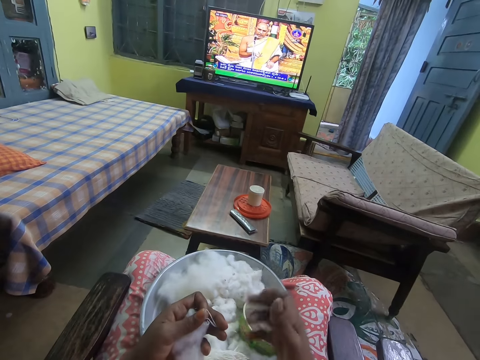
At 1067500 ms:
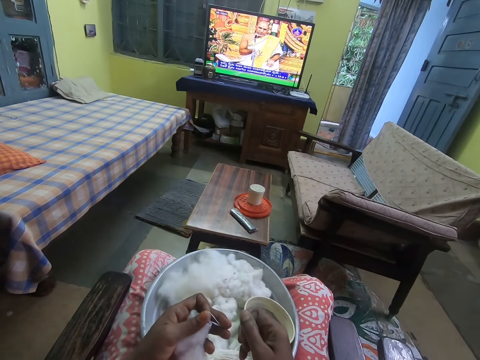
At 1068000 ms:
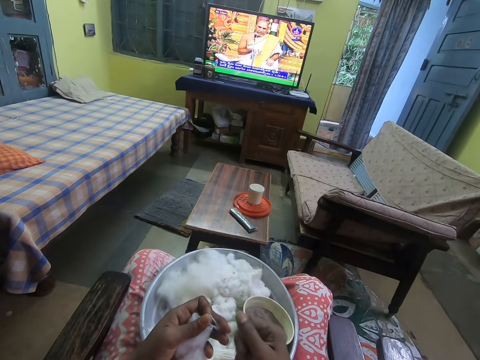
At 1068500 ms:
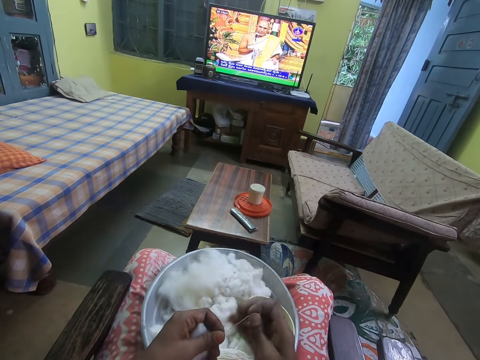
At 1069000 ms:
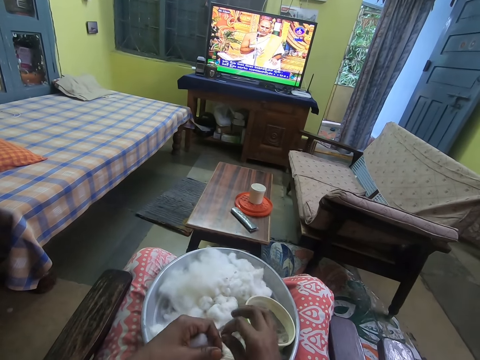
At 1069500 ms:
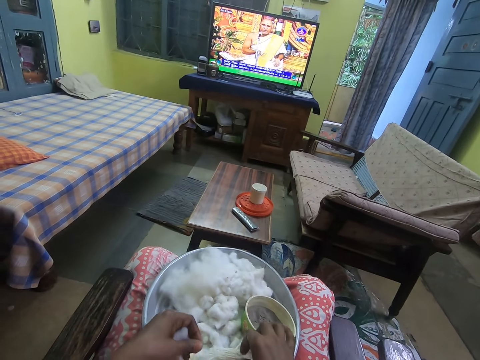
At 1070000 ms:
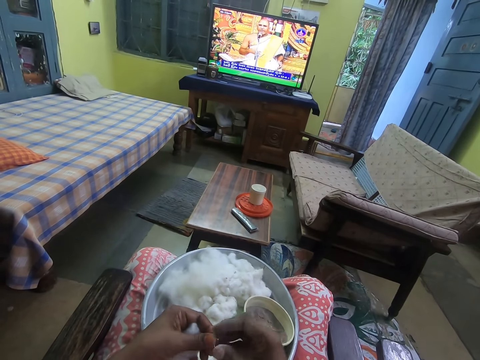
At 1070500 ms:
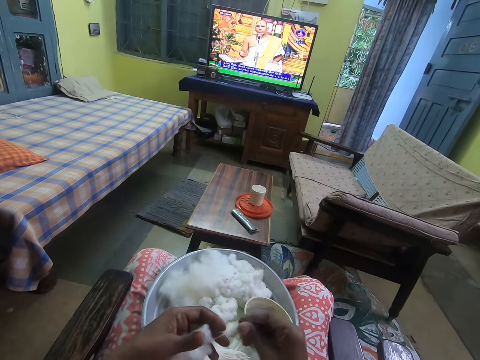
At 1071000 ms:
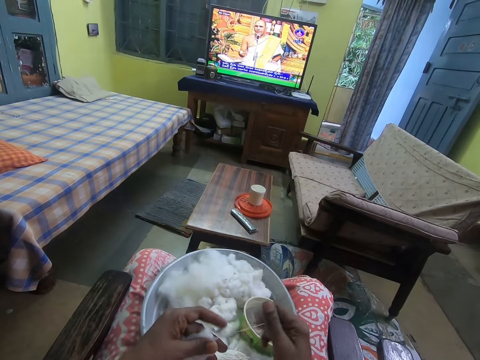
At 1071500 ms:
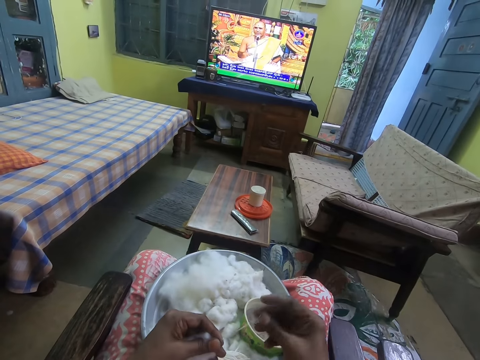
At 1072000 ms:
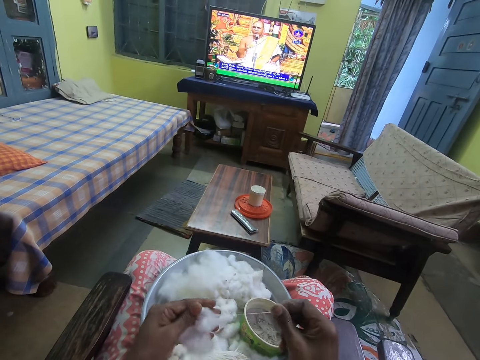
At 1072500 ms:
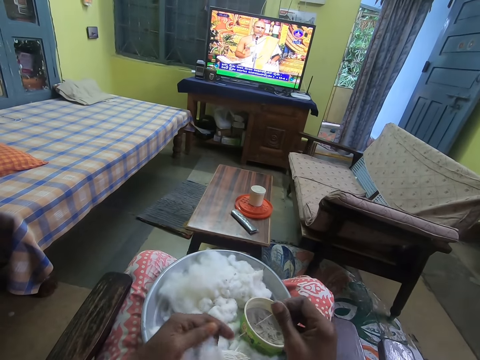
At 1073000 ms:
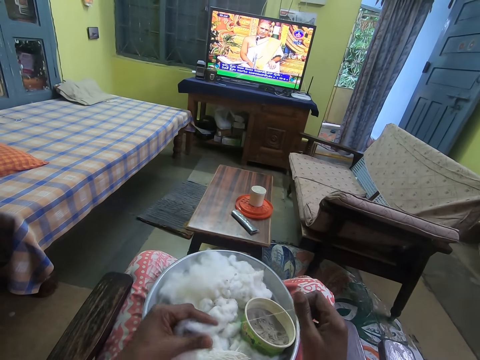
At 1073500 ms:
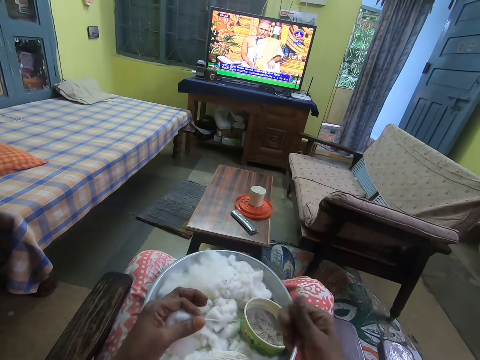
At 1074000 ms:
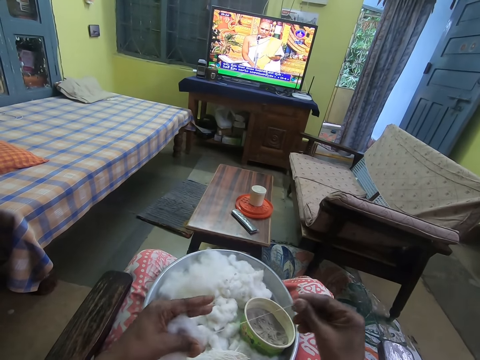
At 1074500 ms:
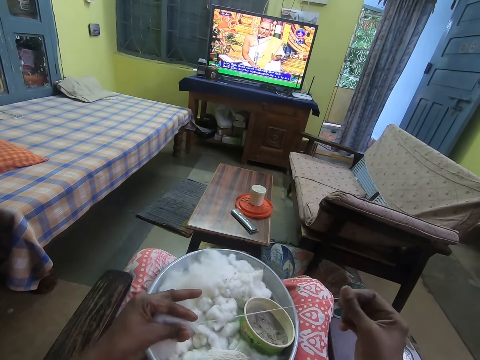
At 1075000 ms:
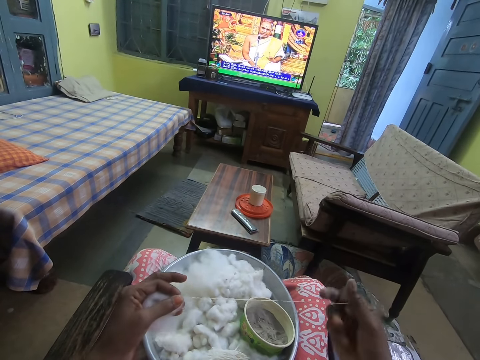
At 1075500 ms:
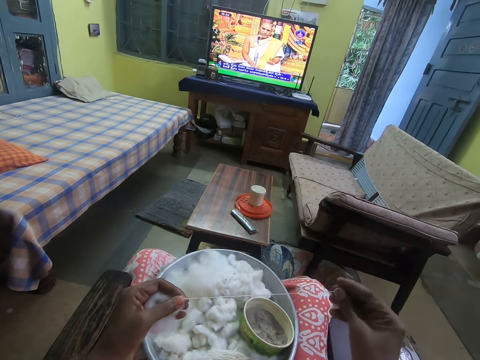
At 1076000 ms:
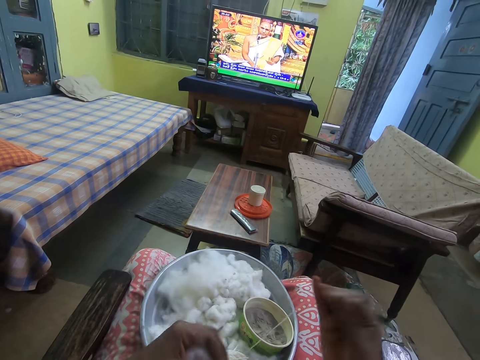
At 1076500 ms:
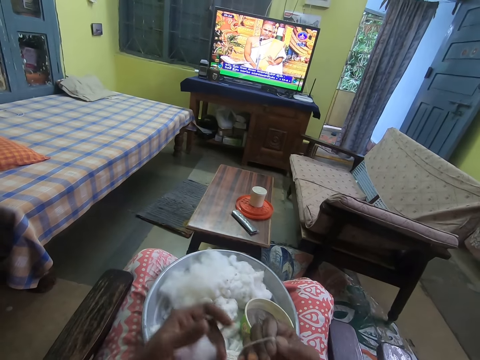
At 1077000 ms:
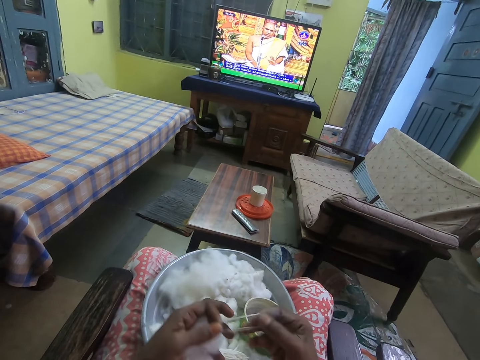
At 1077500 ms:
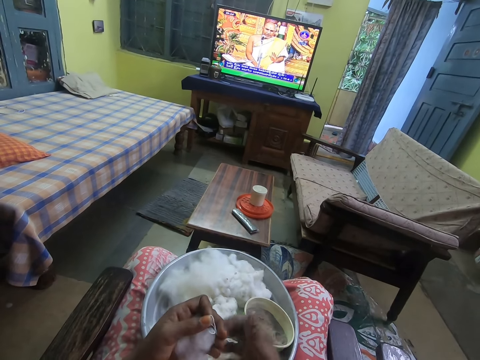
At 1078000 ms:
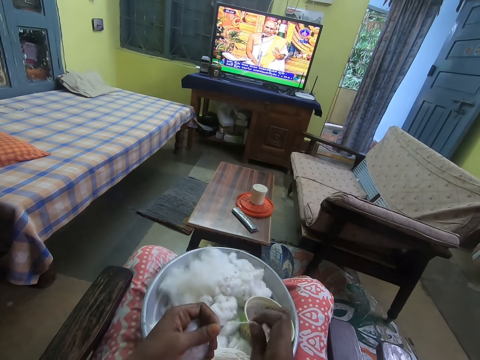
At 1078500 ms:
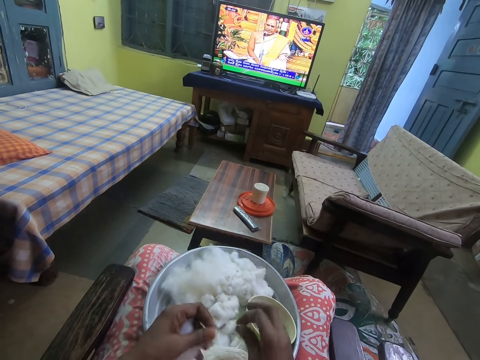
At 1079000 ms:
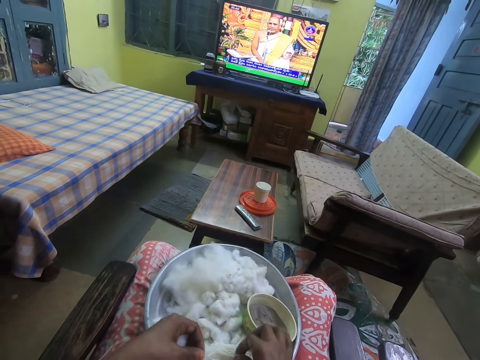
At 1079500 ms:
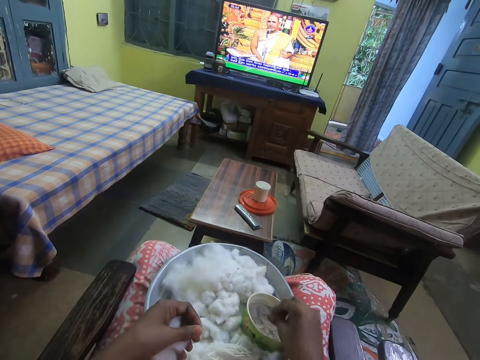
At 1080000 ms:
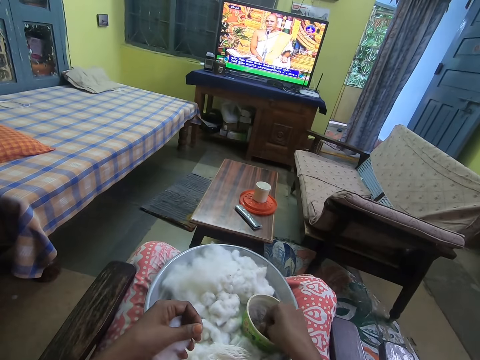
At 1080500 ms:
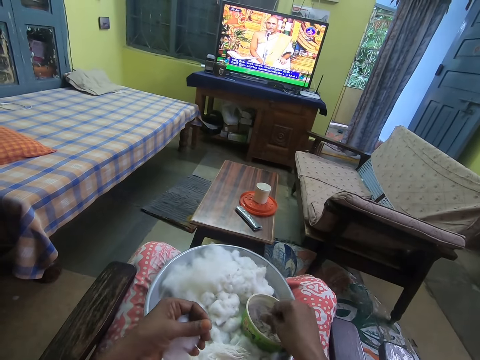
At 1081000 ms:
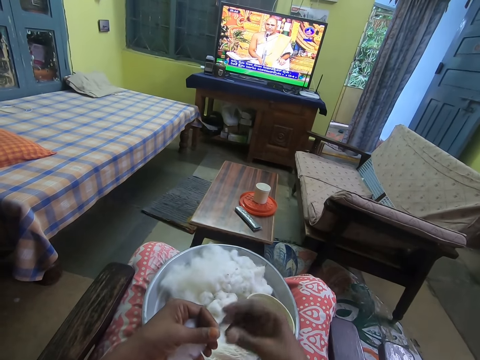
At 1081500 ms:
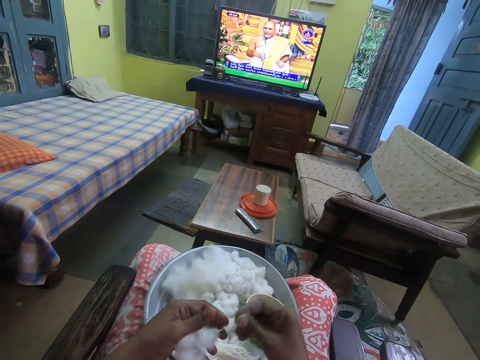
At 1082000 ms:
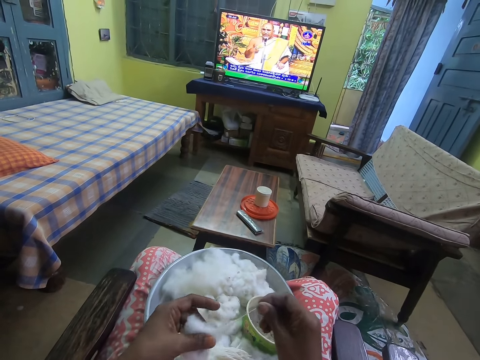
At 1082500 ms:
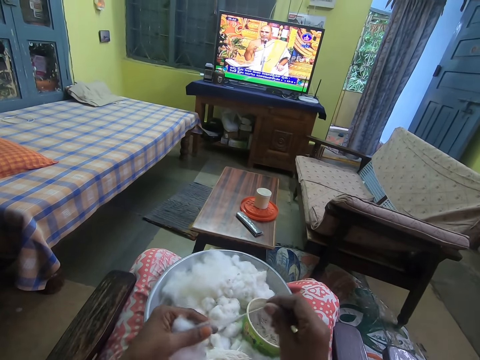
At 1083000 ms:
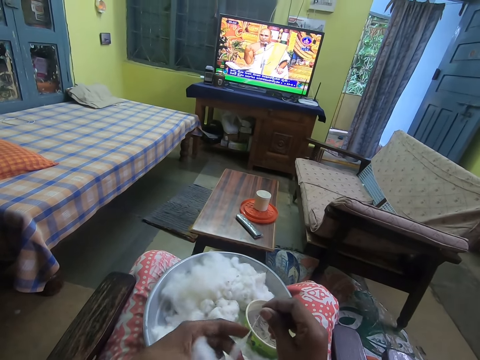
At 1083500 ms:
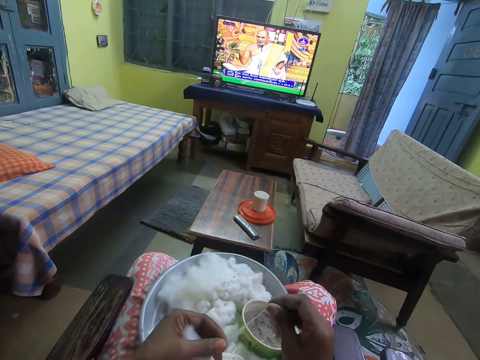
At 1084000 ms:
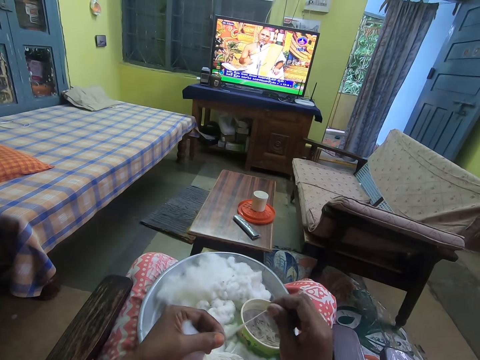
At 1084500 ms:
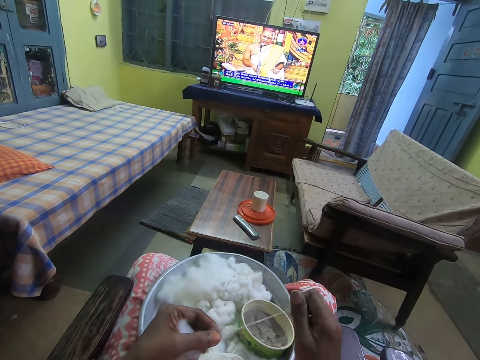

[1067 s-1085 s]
The camera wearer cuts the wool. She drops the rolled cotton or wool on the tray on her lap with her right hand. She picks the cotton from her left hand with her right hand. She straightens the wool. She drops the rolled cotton on the tray on her lap with her right hand. She cuts the wool. She touches ashes in the bowl on the tray with her right hand. She dips fingers in the bowl. She picks the cotton from her left hand with her right hand, and rolls the cotton with both hands. She straightens the wool.

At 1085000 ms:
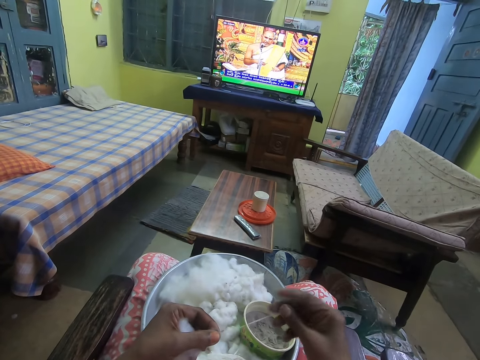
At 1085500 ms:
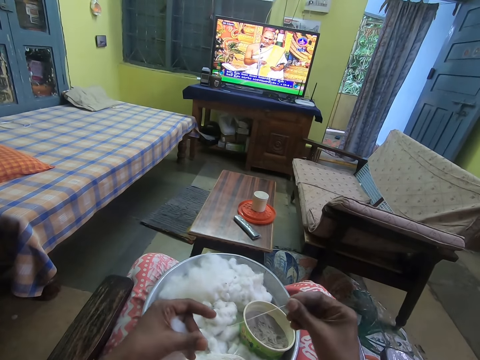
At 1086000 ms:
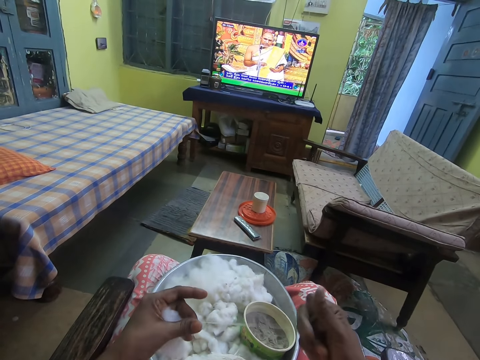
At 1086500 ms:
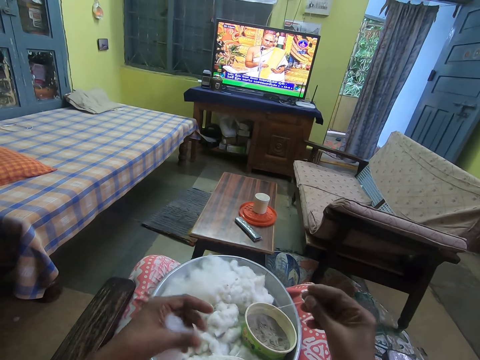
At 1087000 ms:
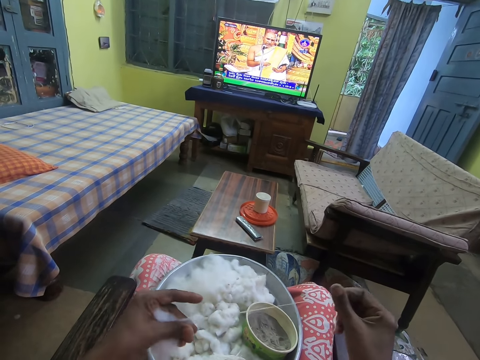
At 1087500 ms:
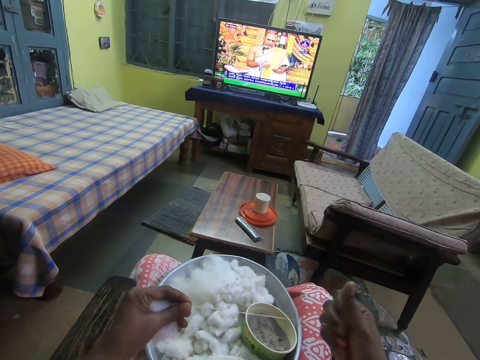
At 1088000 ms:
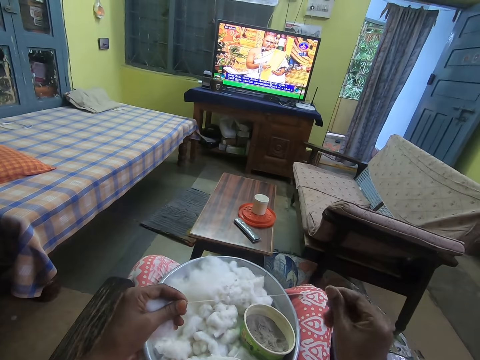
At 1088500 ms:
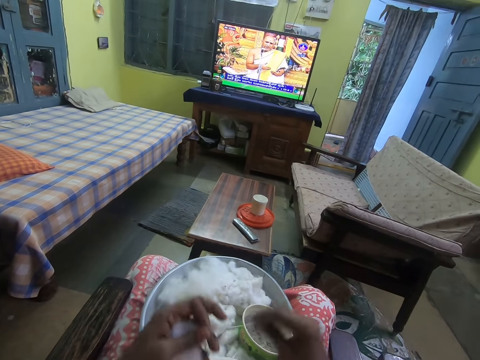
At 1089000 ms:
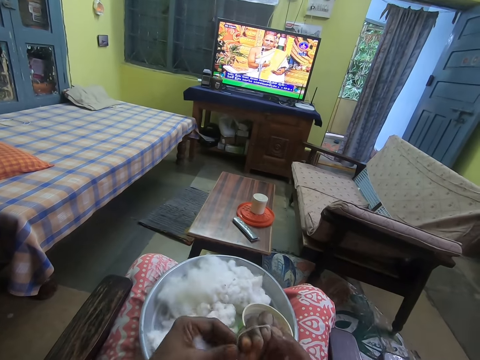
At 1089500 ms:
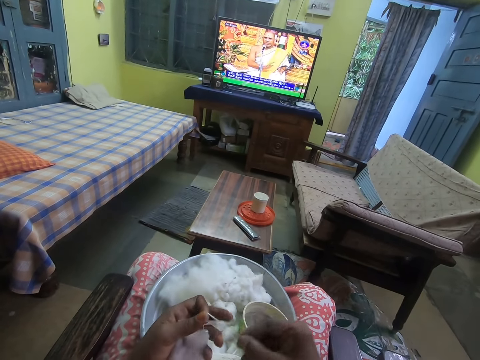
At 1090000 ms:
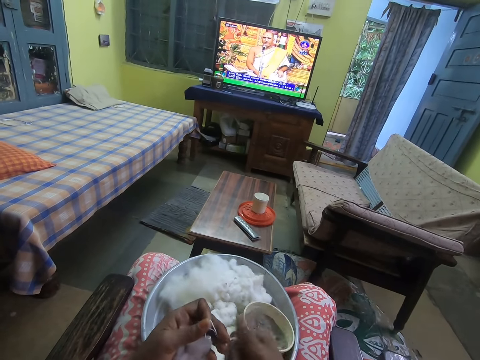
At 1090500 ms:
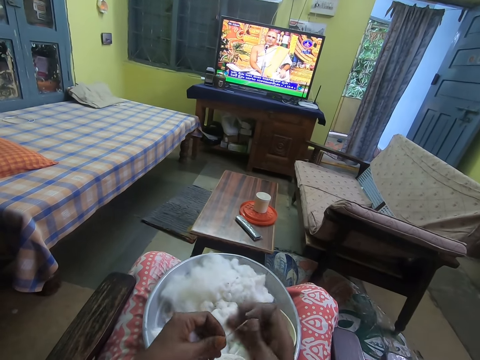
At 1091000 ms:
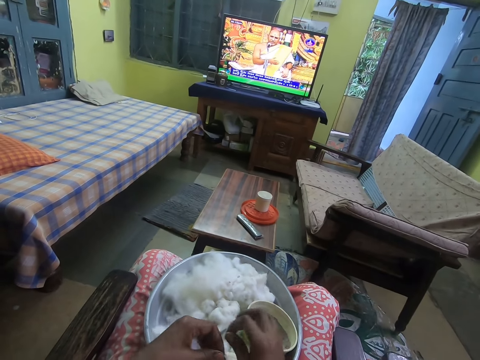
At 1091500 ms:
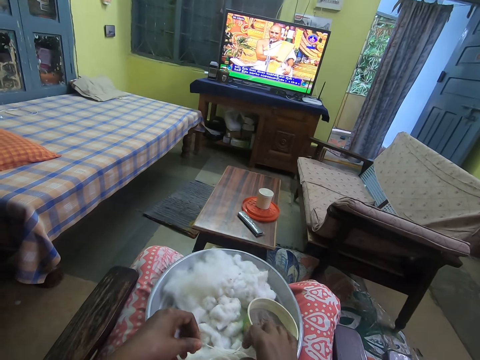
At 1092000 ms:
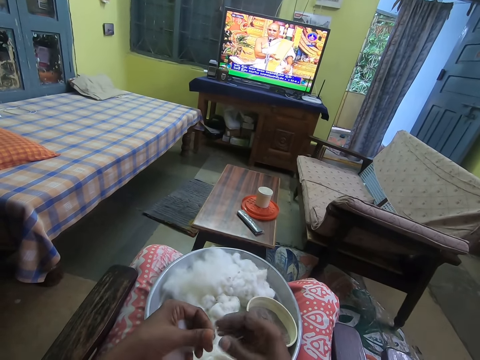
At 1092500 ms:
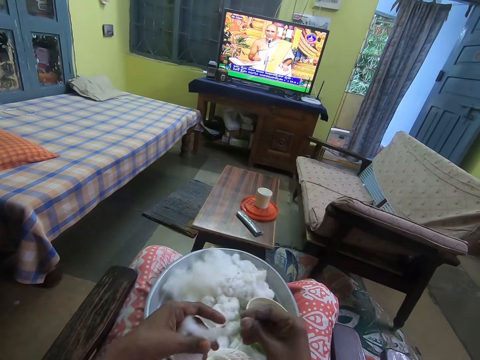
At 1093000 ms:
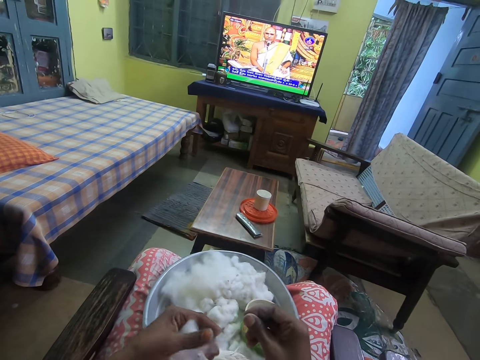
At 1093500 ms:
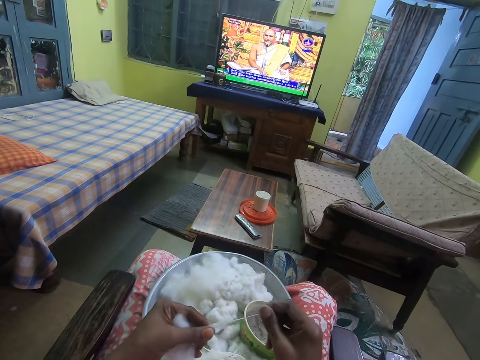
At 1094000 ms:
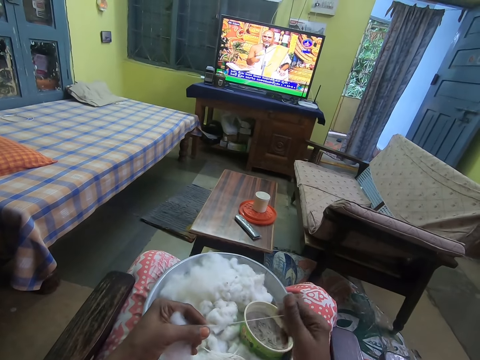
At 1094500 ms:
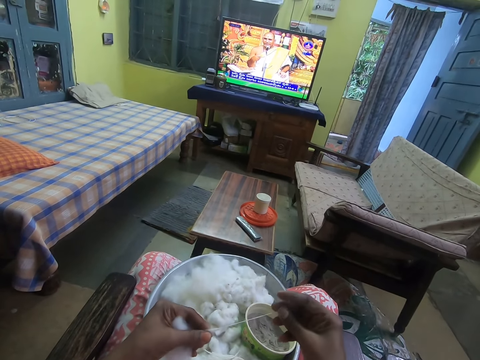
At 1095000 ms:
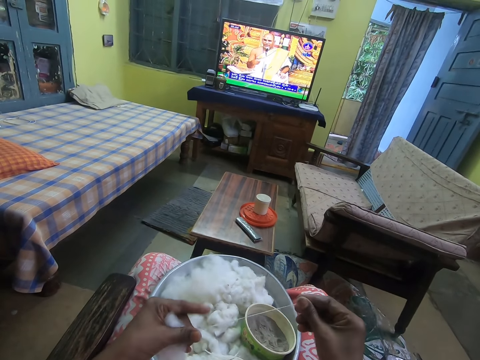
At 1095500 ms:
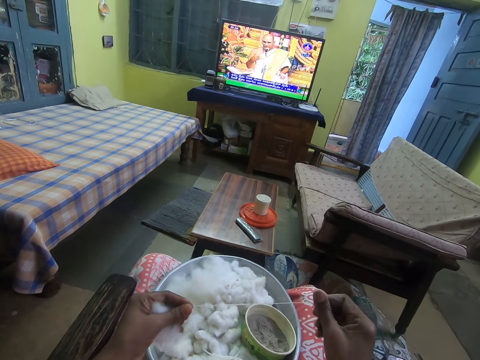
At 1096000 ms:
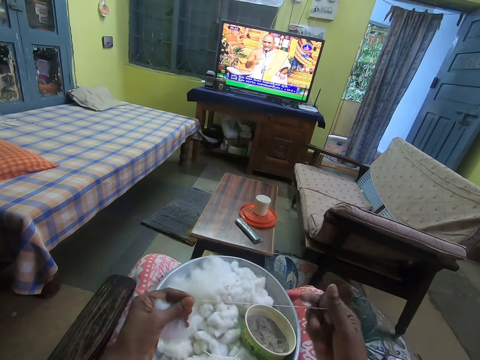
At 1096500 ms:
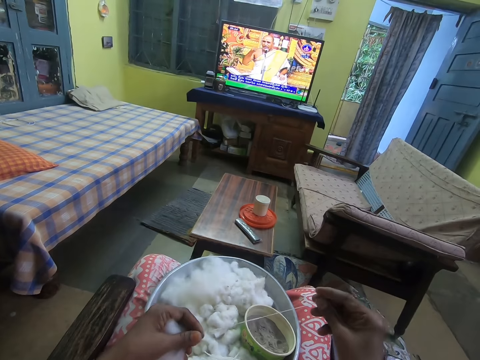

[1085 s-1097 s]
The camera wearer drops the rolled cotton or wool on the tray on her lap with her right hand. She cuts the wool. She picks the cotton from her left hand with her right hand. She straightens the wool. She rolls the cotton with both hands.
